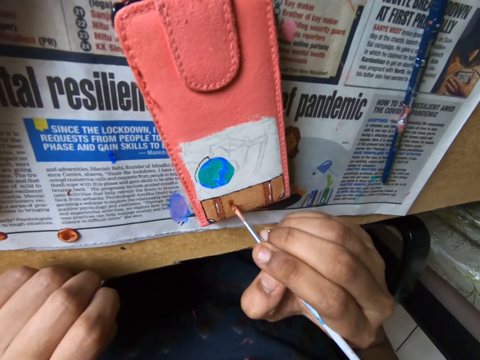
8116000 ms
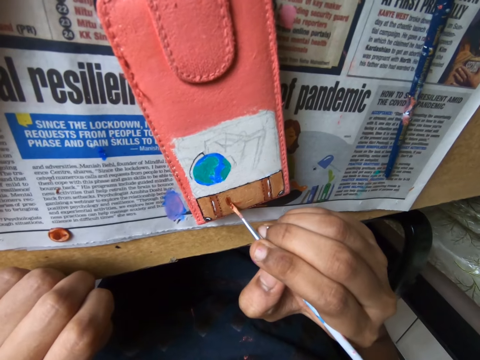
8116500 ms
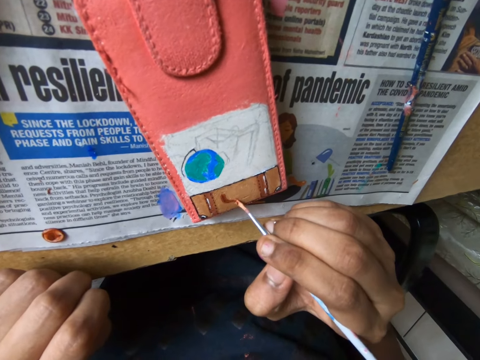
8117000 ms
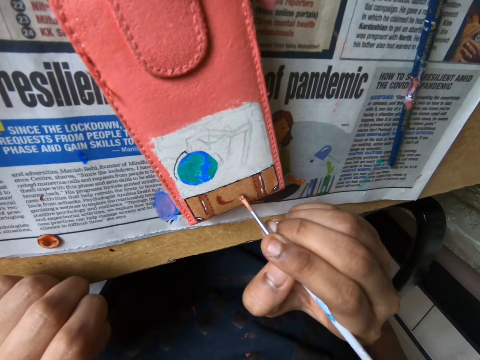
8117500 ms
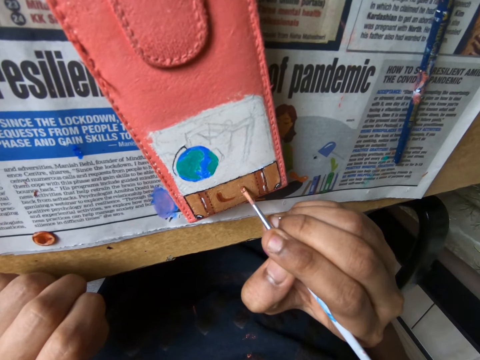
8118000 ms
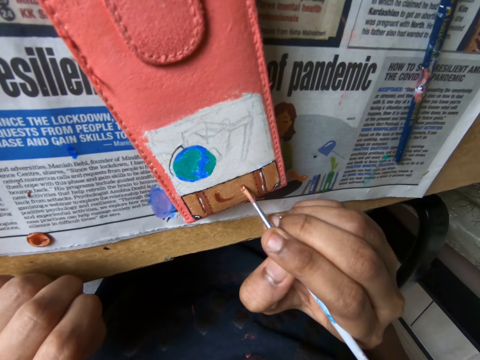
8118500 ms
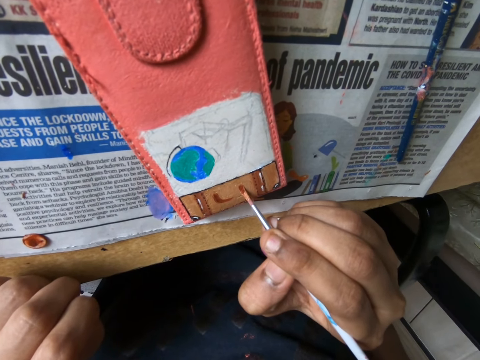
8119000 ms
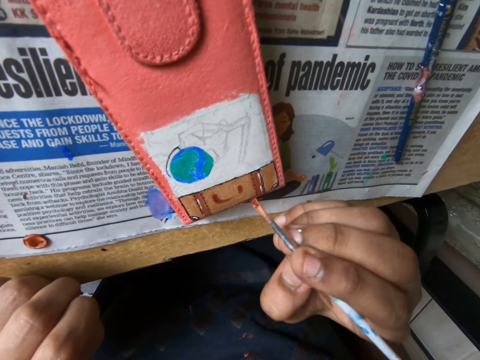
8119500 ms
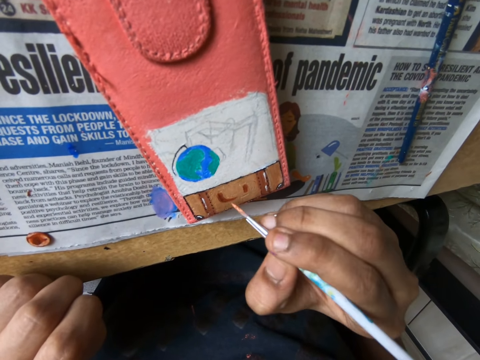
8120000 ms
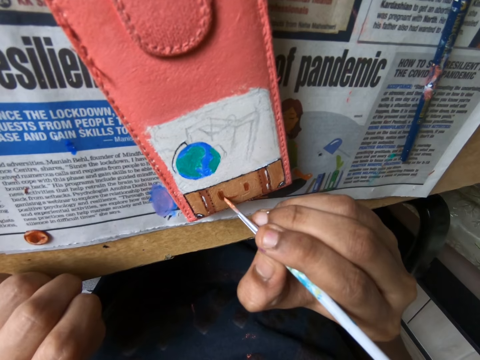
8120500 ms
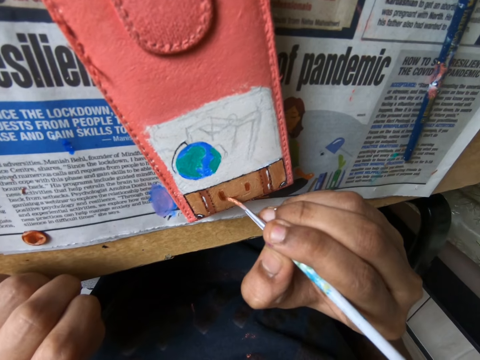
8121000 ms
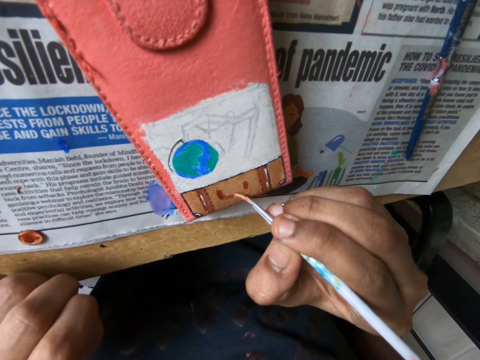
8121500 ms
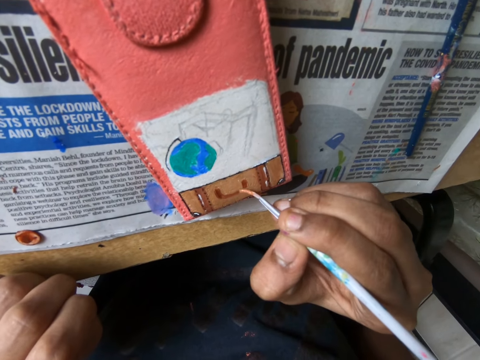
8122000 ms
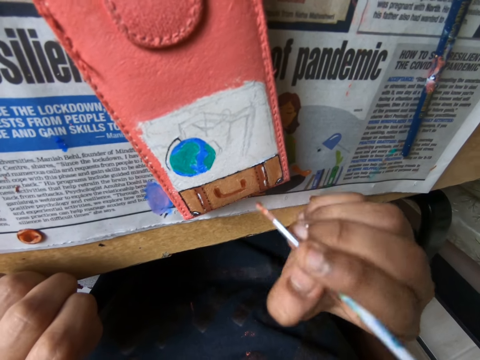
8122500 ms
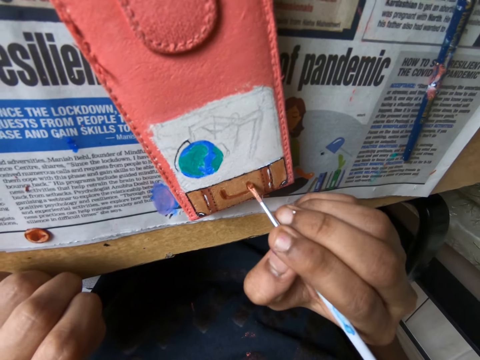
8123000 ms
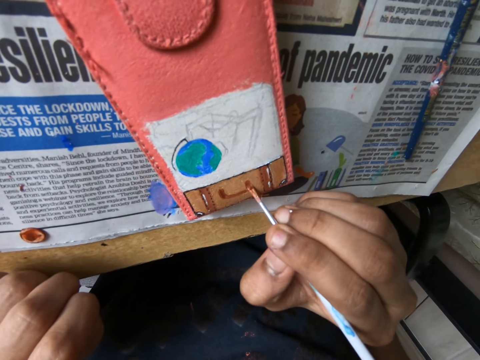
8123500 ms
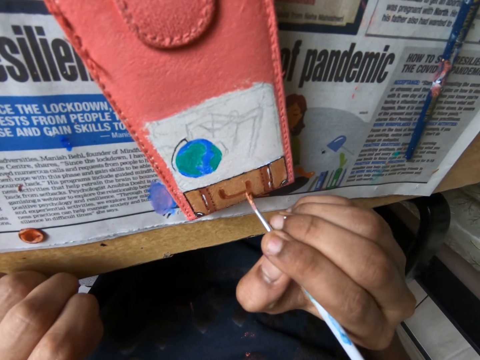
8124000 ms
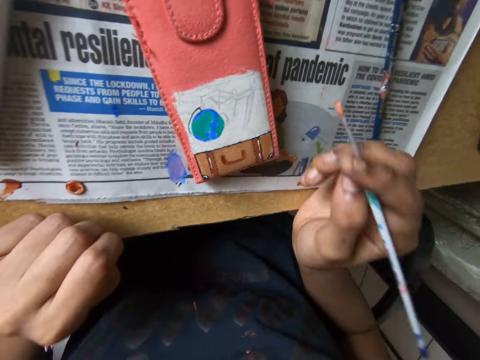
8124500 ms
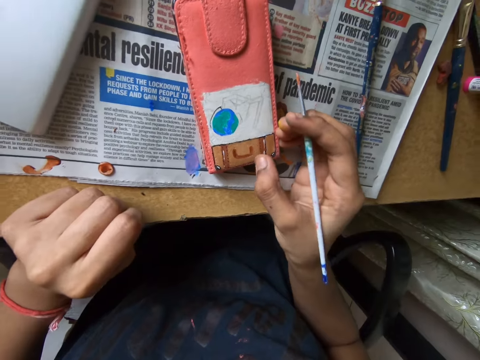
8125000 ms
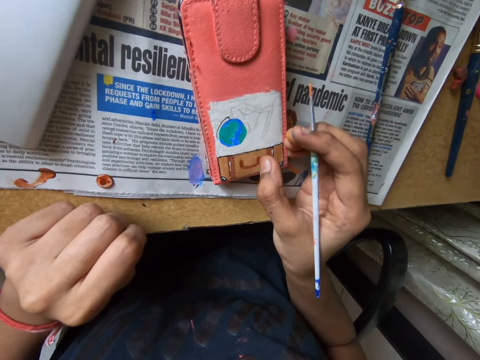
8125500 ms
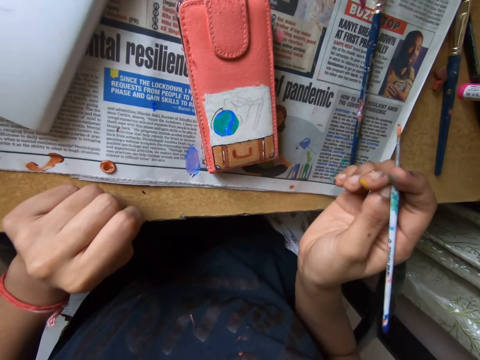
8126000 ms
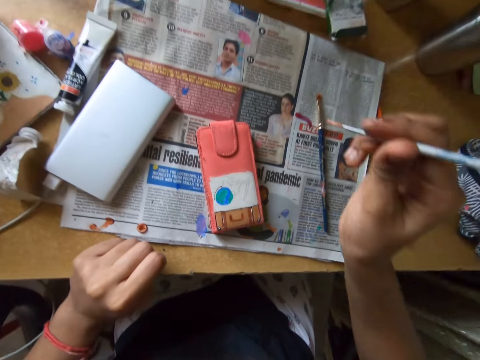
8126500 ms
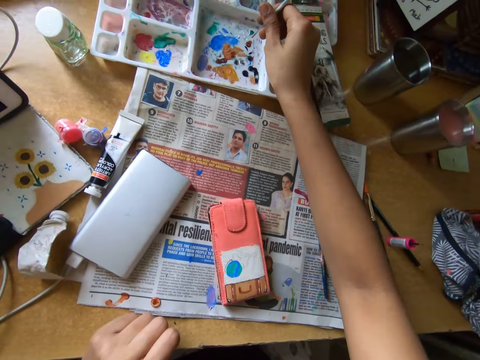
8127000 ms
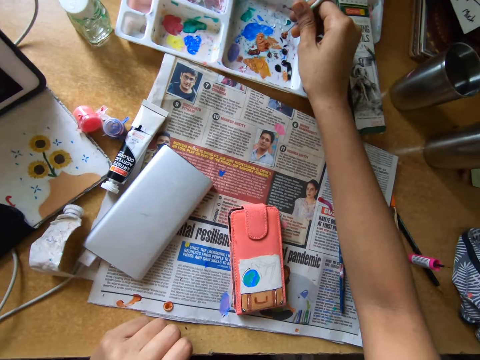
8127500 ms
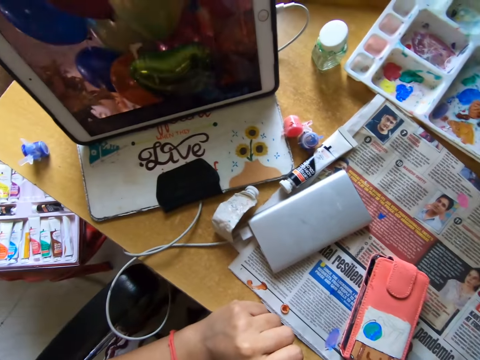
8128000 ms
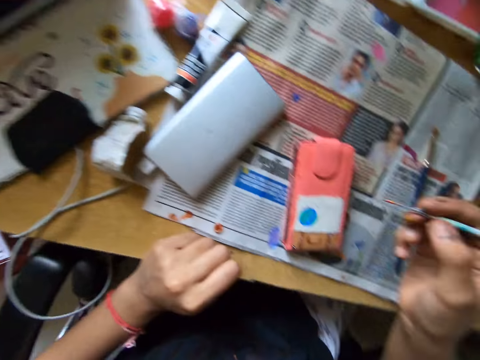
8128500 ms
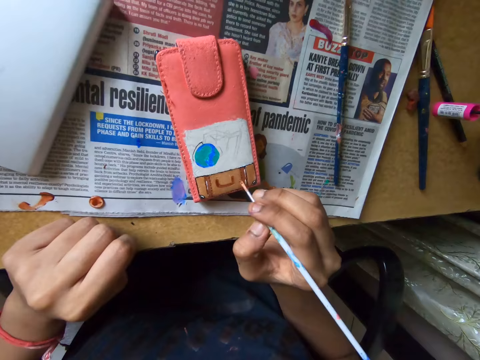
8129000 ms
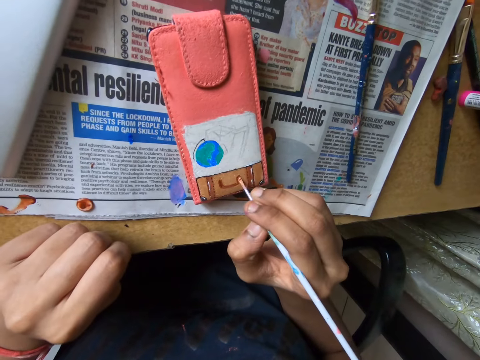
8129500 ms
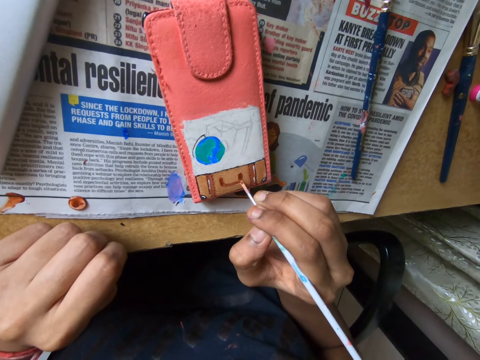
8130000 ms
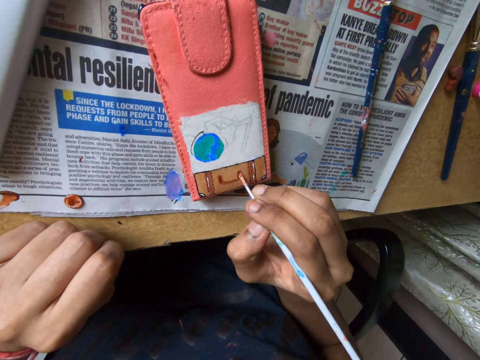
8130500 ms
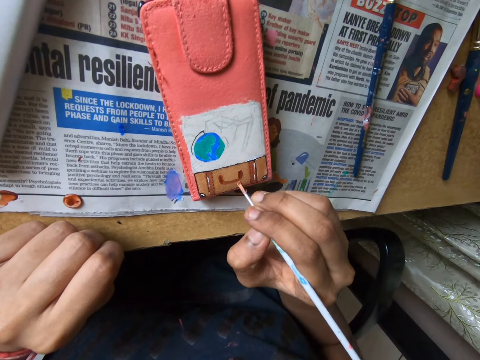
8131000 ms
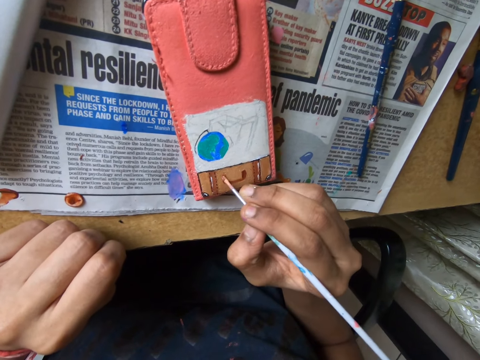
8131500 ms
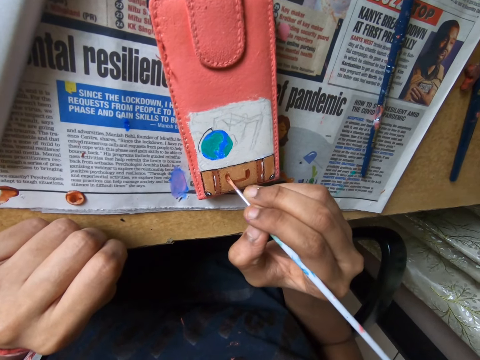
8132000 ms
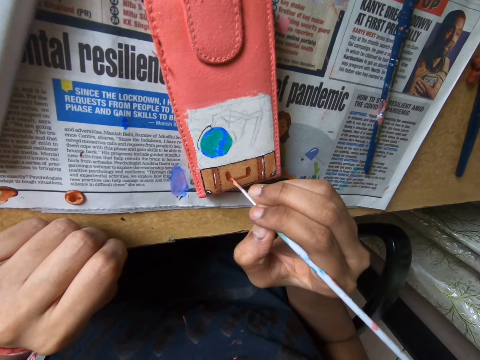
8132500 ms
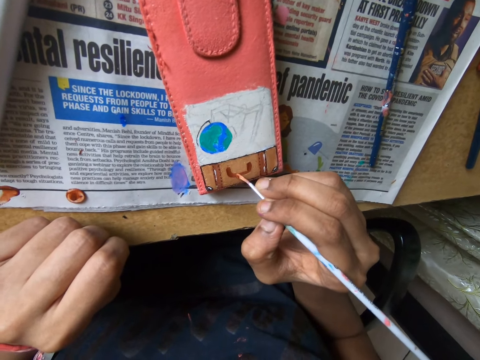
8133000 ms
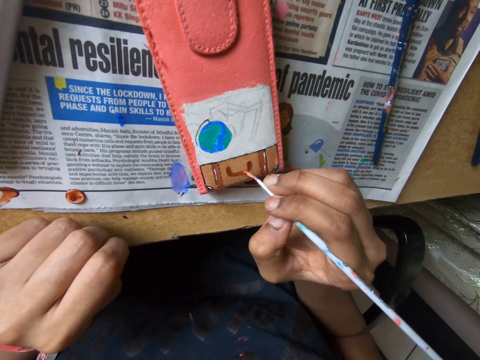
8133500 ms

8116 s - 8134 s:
The camera wearer cleans a pouch on the table with his right hand. He takes paint from a paint palette with a paintbrush in his right hand. He looks around a room. He paints the pouch on the table with the paintbrush in his right hand.

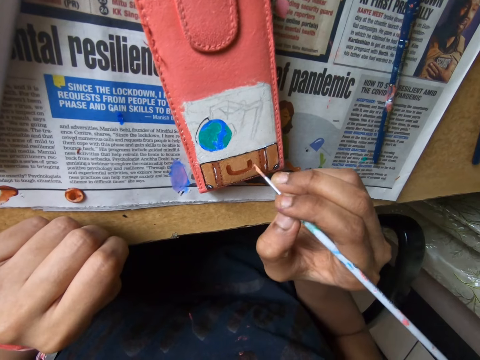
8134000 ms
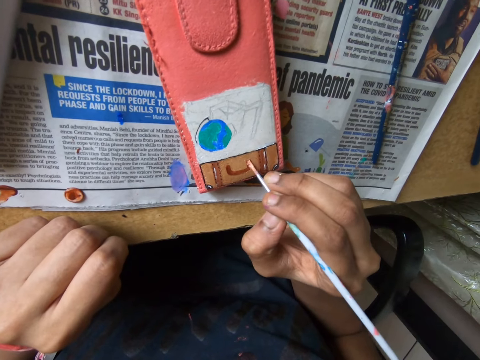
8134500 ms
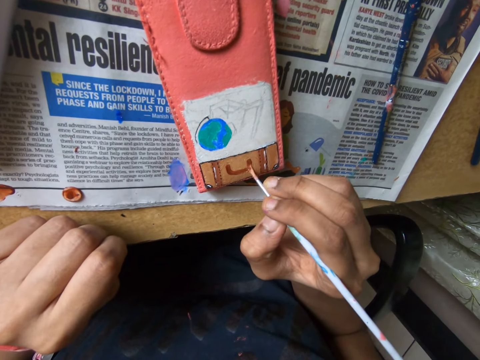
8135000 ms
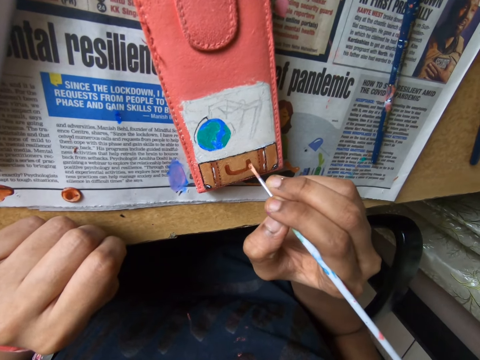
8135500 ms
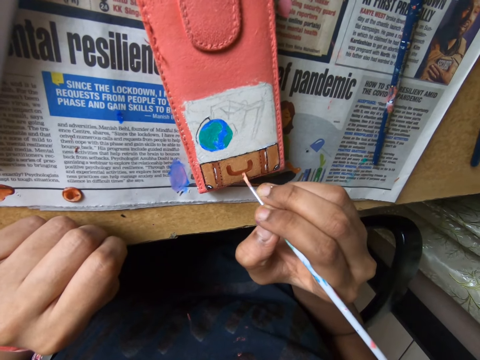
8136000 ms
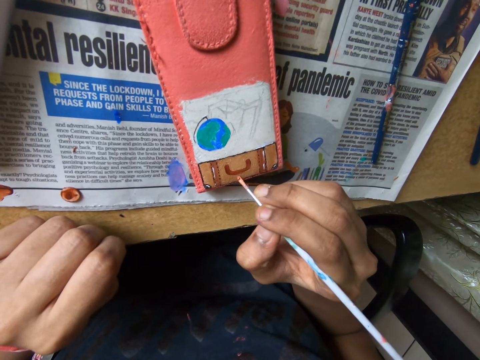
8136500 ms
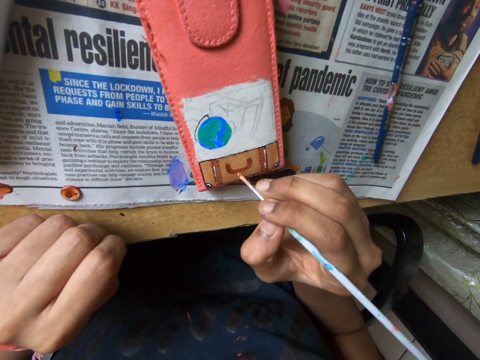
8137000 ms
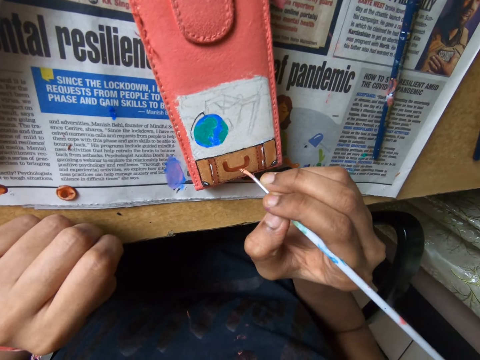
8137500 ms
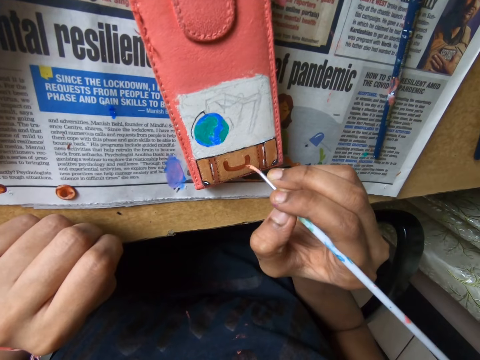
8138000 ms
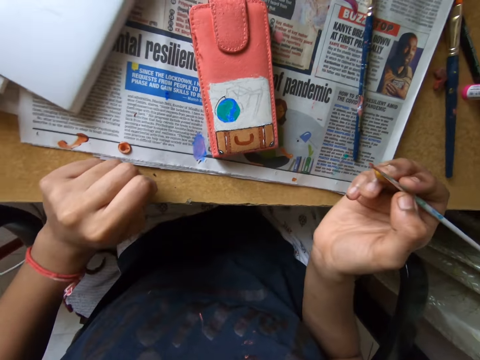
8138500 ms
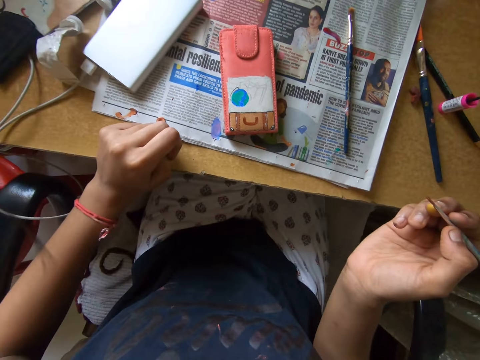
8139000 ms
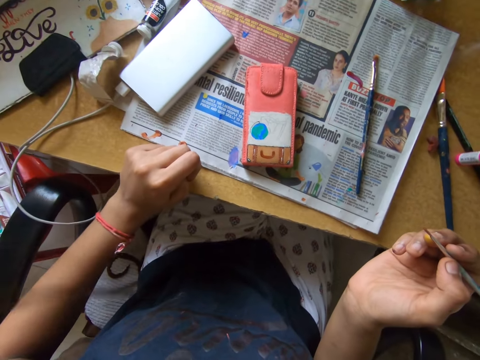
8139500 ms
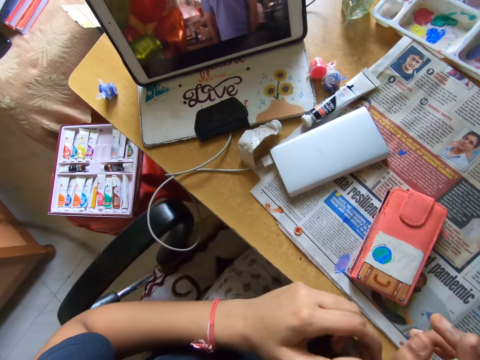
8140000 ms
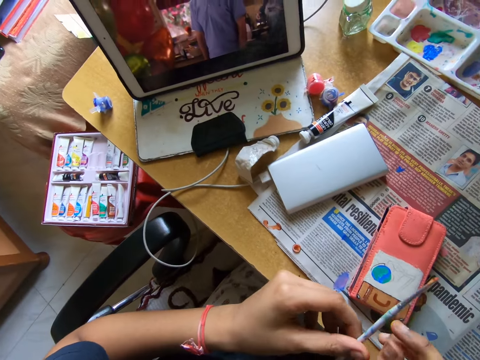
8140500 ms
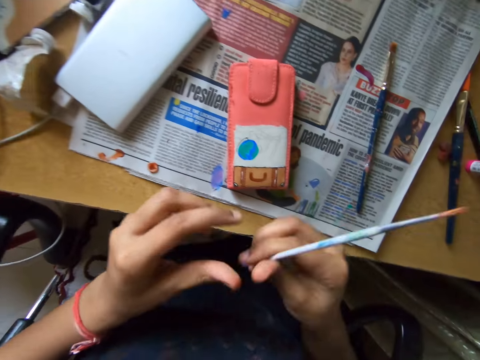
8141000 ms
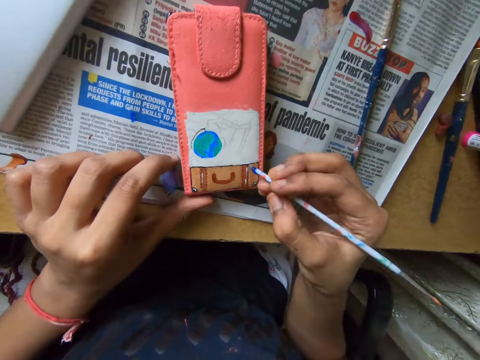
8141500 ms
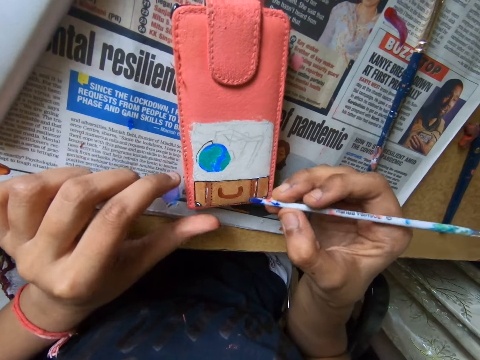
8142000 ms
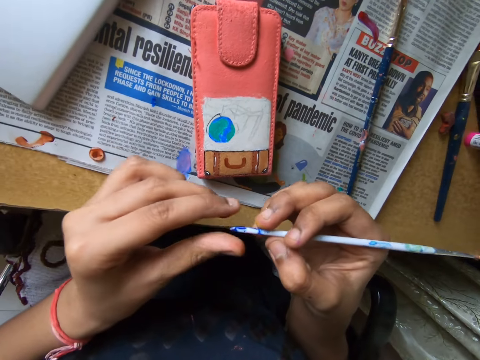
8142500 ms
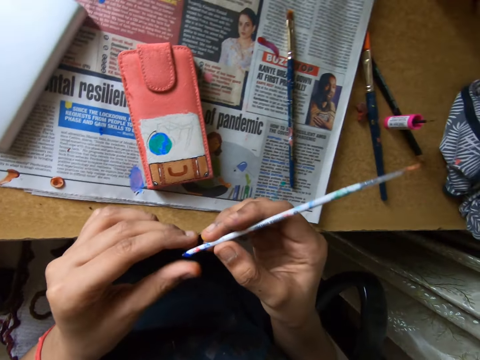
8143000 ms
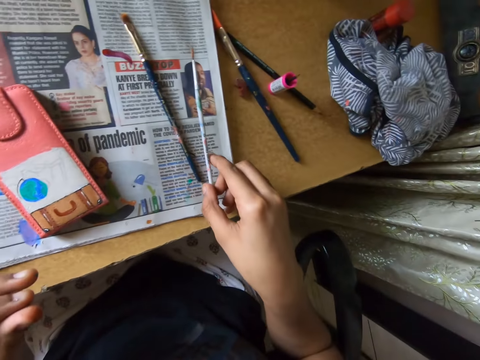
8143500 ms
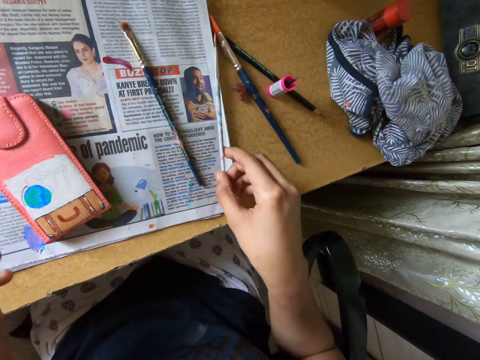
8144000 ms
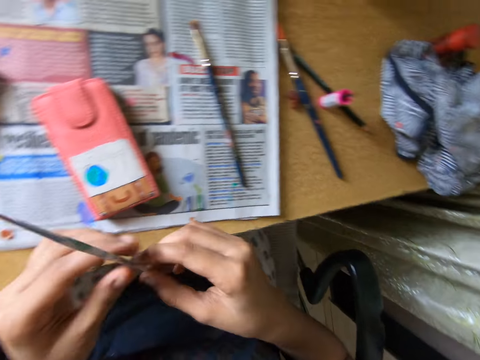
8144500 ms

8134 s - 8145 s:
The camera wearer looks around a room. He holds a paintbrush with both hands. He holds a pouch on the table with his left hand. He paints the pouch with the paintbrush. He holds the paintbrush with both hands.
